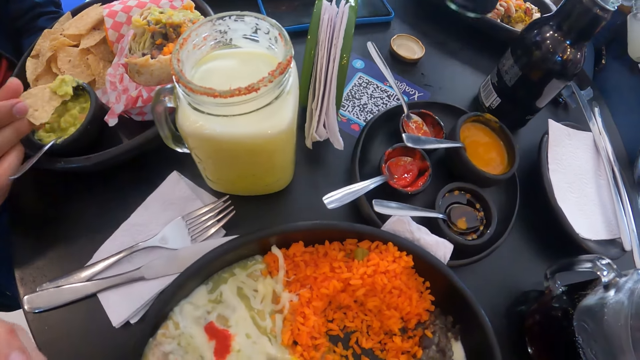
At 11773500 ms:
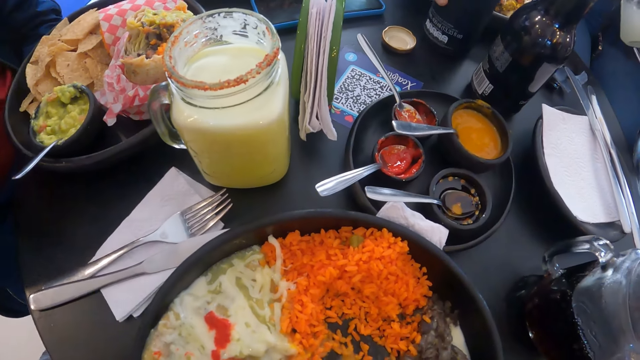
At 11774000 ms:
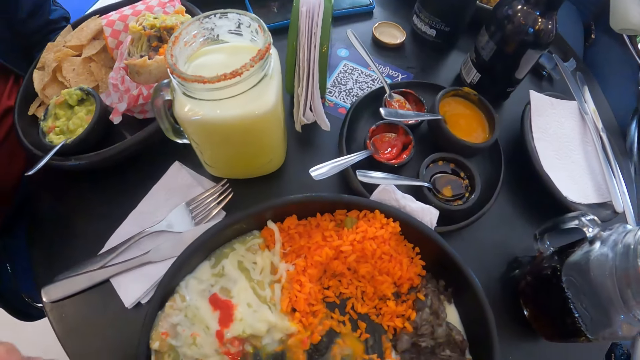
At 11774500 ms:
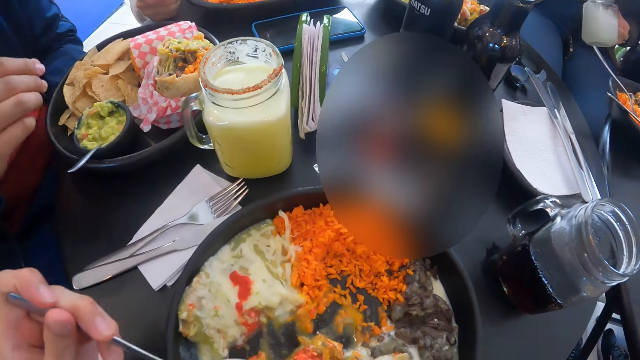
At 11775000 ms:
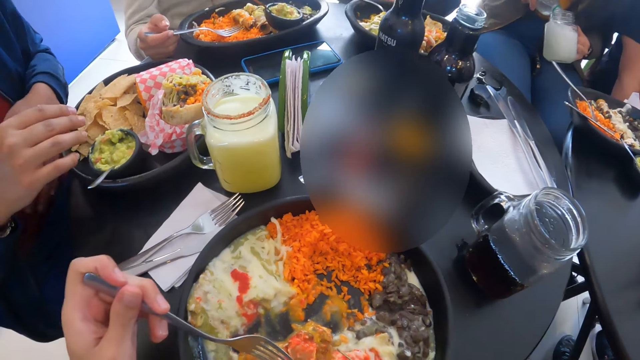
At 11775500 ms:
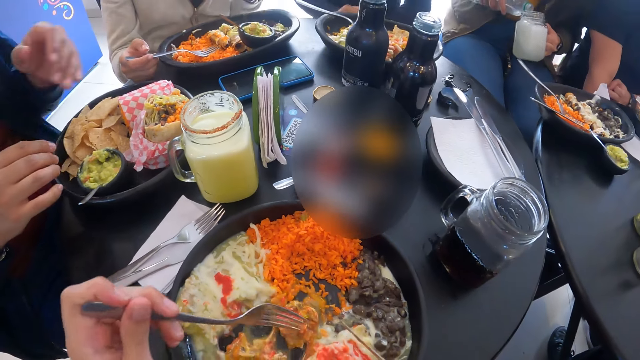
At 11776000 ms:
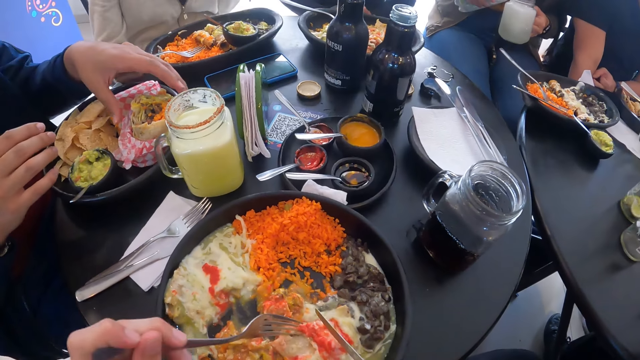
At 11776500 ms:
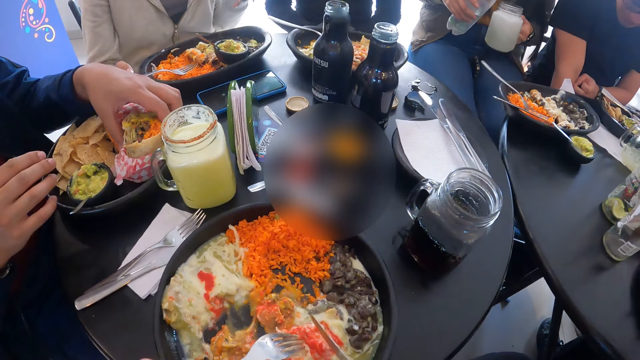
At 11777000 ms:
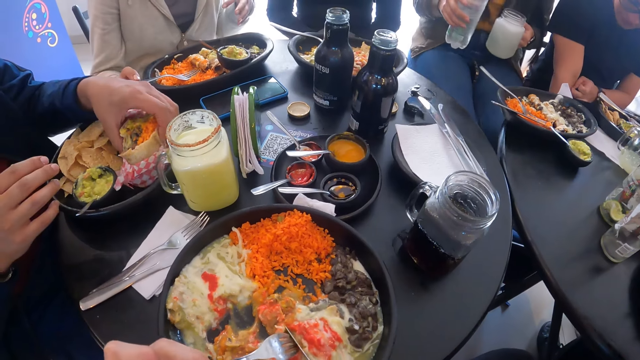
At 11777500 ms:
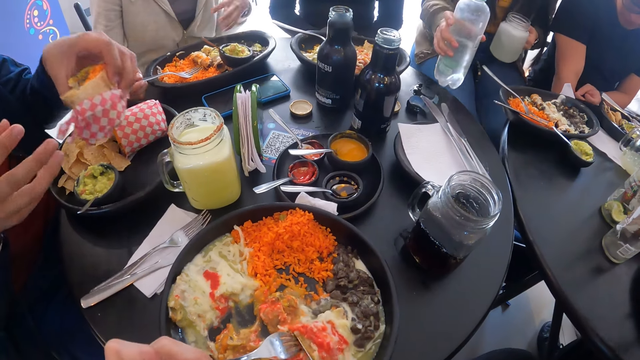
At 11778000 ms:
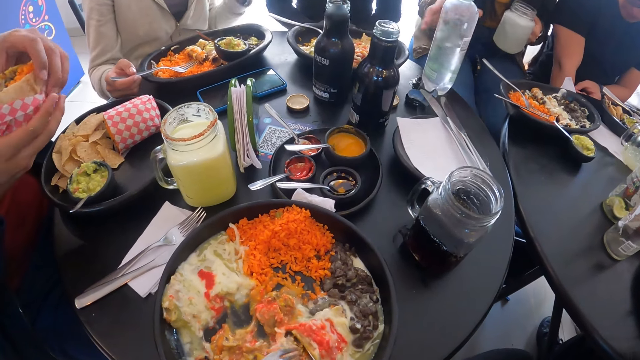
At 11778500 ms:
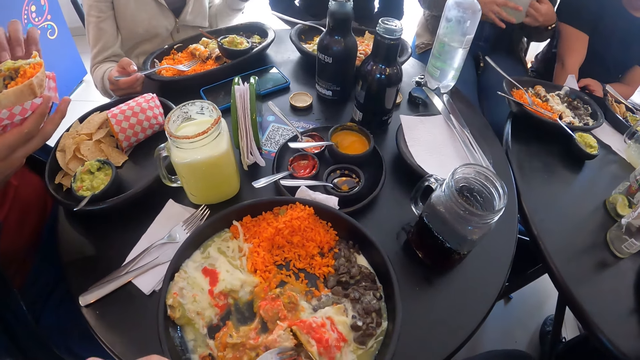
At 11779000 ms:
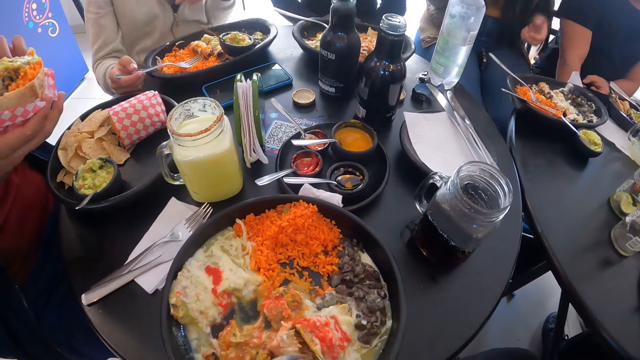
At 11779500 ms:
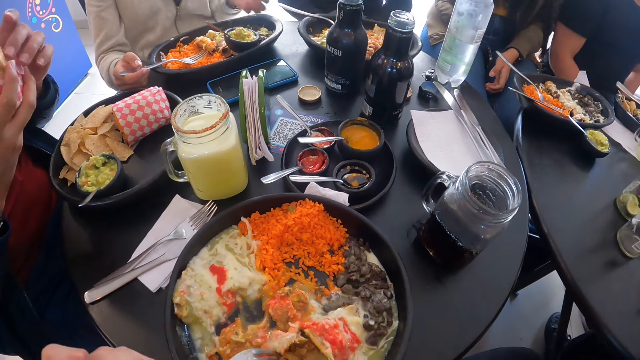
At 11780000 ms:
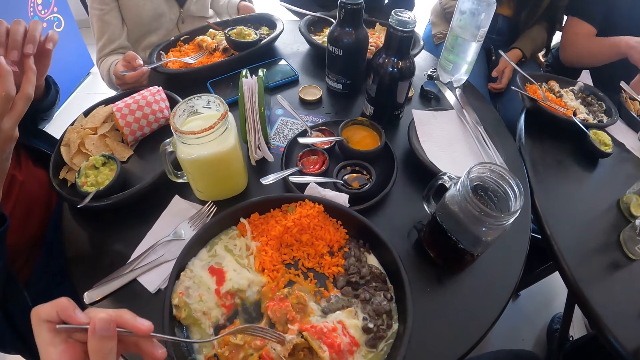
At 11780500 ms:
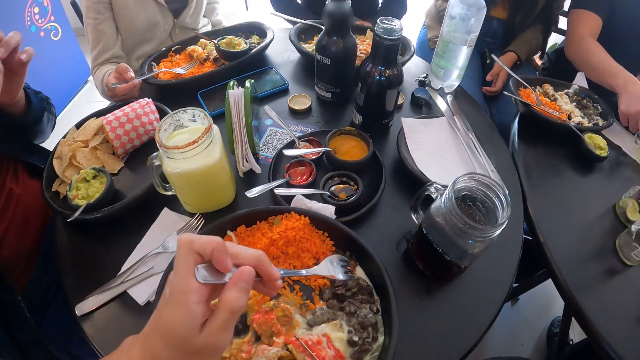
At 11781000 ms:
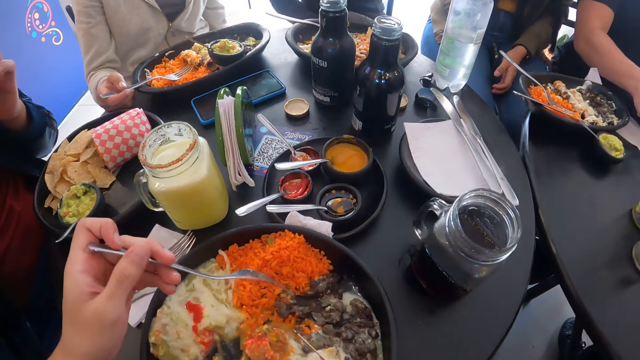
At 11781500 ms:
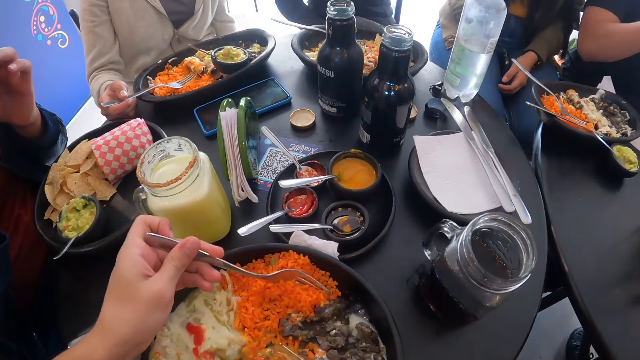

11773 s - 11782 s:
A woman places the black bottle on the table with her right hand. The camera wearer eats food with a fork. He moves the salad on the plate with the fork in his left hand. Another woman places the fork on the plate on the table with her right hand. A man picks the sandwich wrap on the table with the resignation letter and dips the chip in the bowl of guacamole with his right hand. The camera wearer cuts the salad on the plate with the fork and knife in both hands. The second woman converses with a group of people. A third woman places the plastic bottle on the table with her right hand. The man passes the sandwich wrap to his right hand with his left hand and peels the paper on the sandwich wrap with his left hand. The man holds food in his hands. The third woman holds the cup with both hands. The man eats the sandwich wrap in both hands. He peels the paper on the sandwich wrap with his left hand. He eats the sandwich wrap in both hands. The camera wearer scoops the rice and beans on the plate with the fork and knife in both hands.

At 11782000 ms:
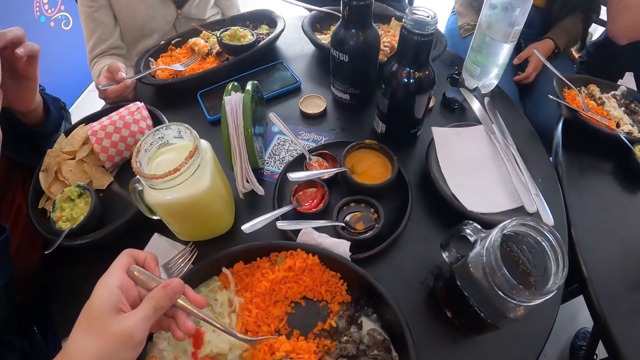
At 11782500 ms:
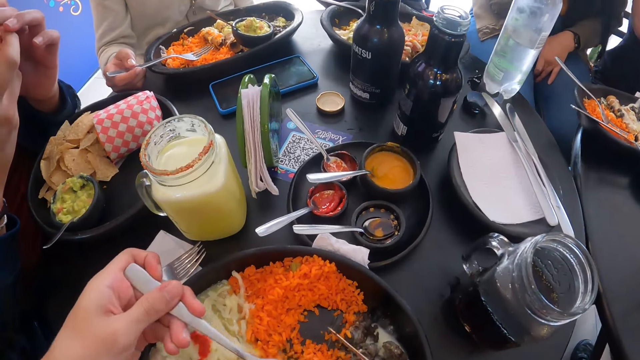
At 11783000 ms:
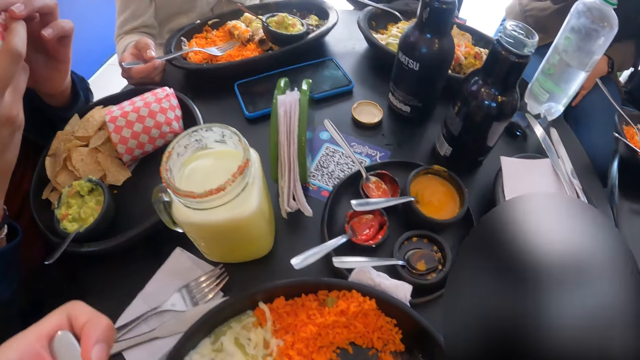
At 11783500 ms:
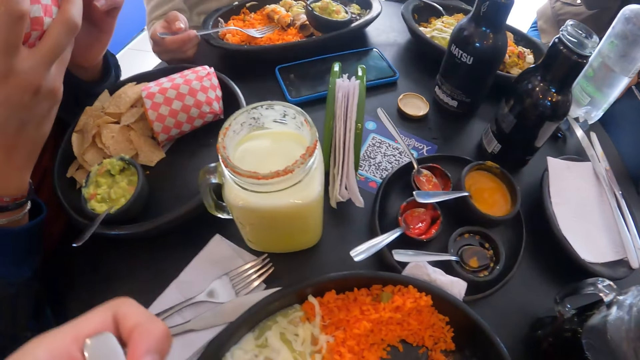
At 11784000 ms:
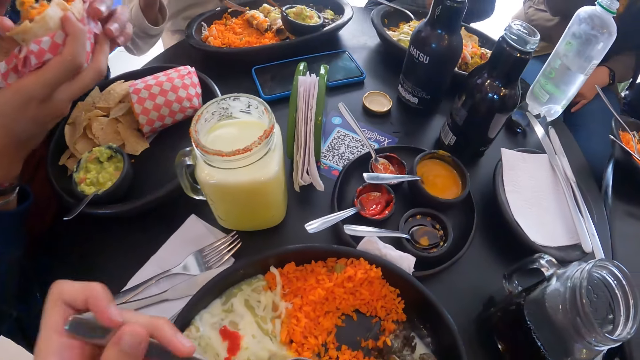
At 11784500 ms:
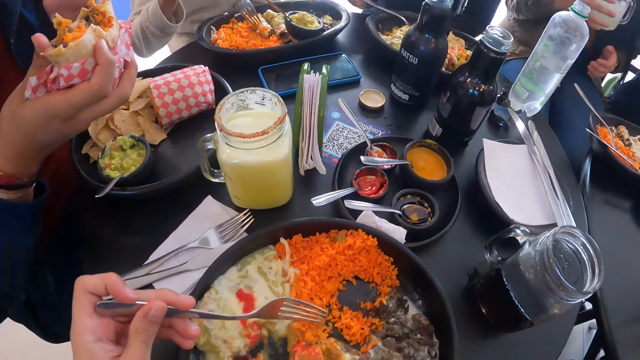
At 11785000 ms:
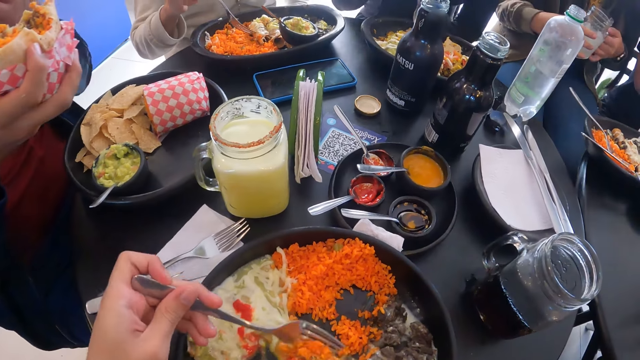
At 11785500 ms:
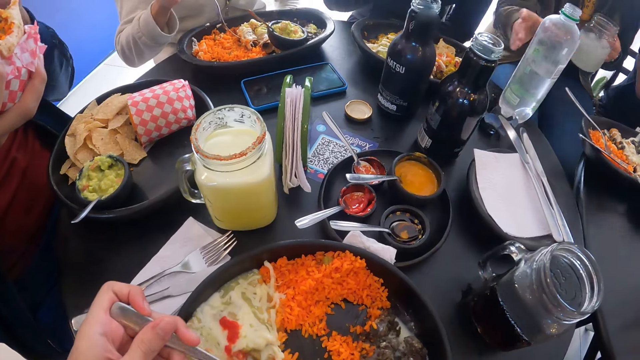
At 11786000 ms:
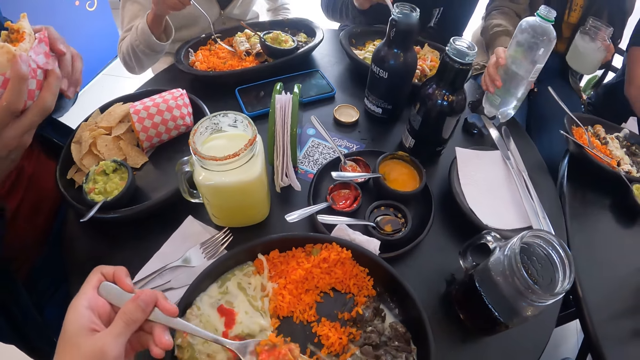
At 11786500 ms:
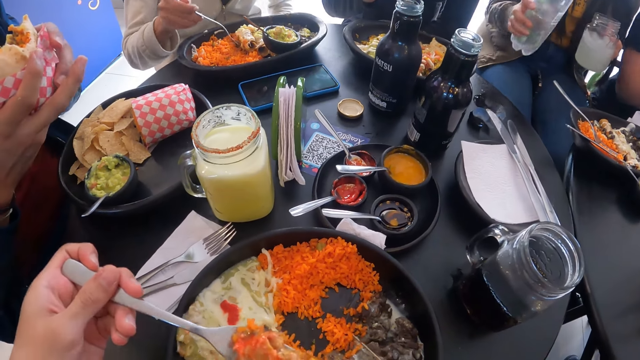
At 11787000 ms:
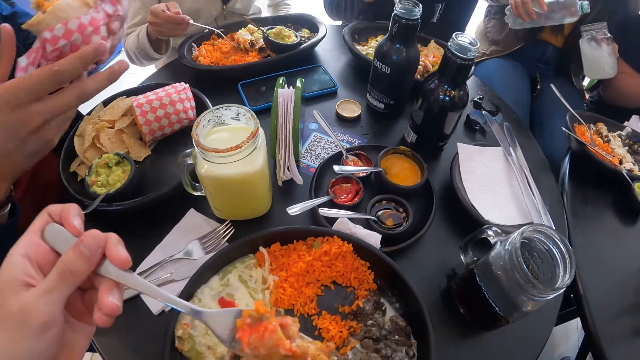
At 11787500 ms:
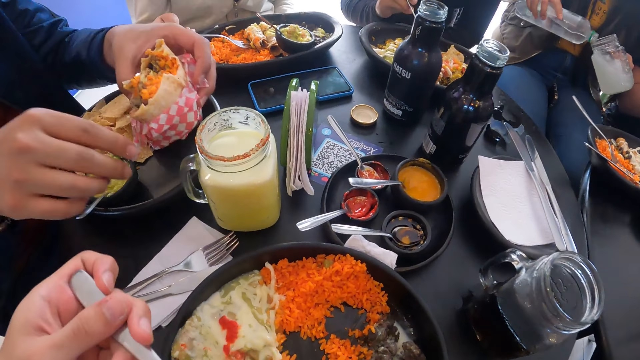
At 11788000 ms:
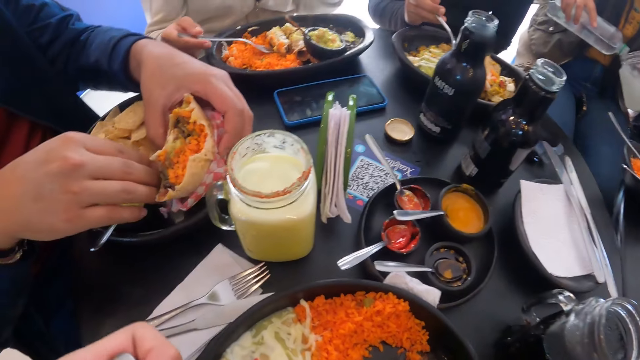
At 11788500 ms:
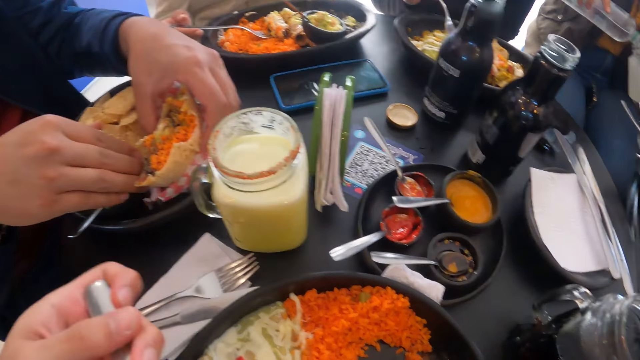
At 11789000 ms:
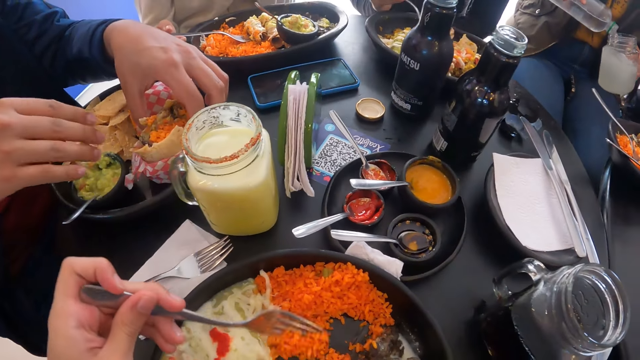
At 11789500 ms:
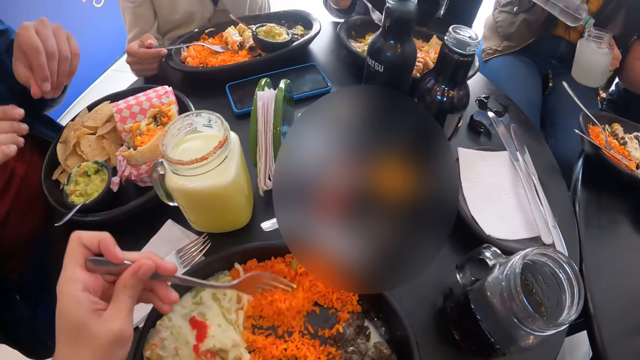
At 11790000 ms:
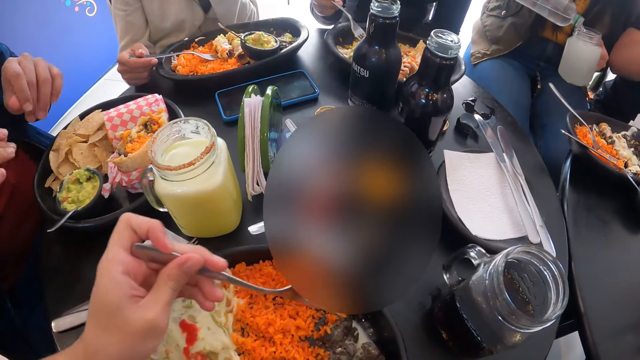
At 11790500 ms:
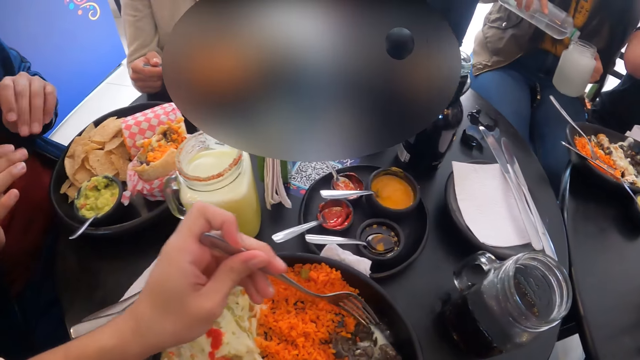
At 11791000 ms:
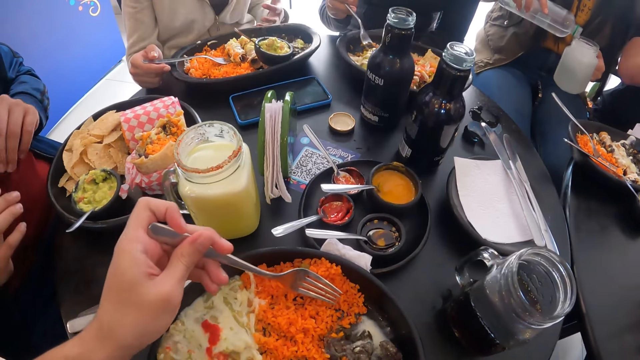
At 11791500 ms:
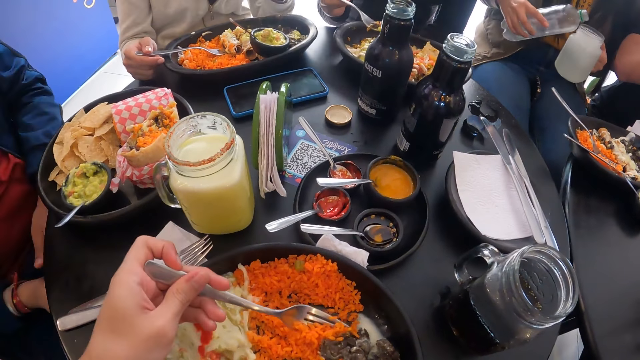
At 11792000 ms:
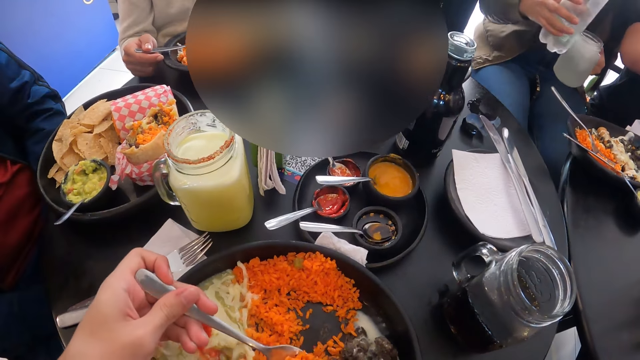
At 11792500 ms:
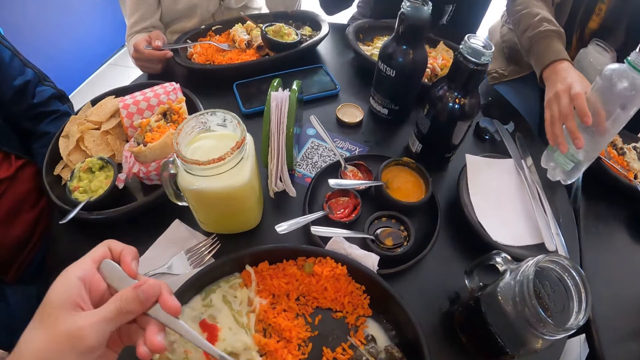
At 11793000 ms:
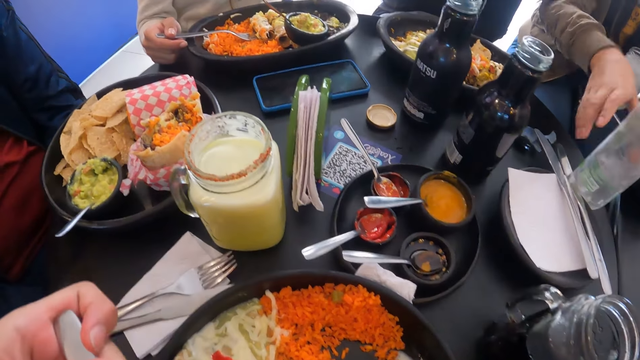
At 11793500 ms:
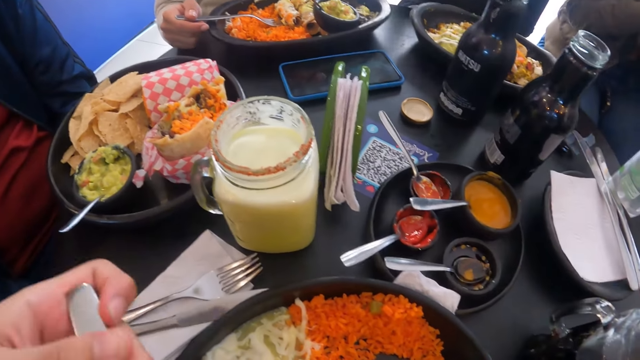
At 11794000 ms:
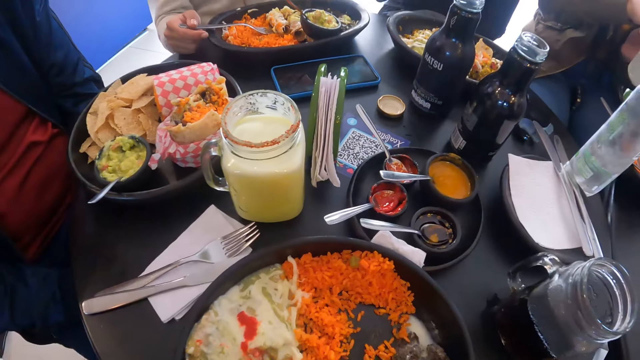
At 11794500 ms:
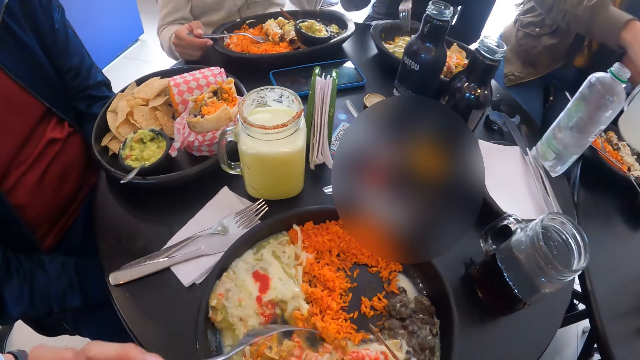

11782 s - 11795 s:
The camera wearer eats the rice and beans with the fork in his left hand. A man holds the sandwich wrap with his right hand. A woman picks the fork from the plate on the table with her right hand. Another woman moves the bread roll on the plate with the fork in her right hand. The camera wearer scoops the rice and beans on the plate with the fork and knife in both hands. The first woman moves food on the plate with the fork in her right hand. A third woman picks the plastic bottle from the table with her right hand. The man places the sandwich wrap on the plate on the table with both hands. The third woman pours water in the cup from the plastic bottle in her right hand. The camera wearer eats the rice and beans with the fork in his left hand. The first woman scoops rice and vegetable on the plate with the fork in her right hand. The second woman places the fork on the plate with her right hand. The camera wearer scoops the rice and beans on the plate with the fork and knife in both hands. The third woman places the plastic bottle on the table with her right hand. The camera wearer eats the rice and beans with the fork in his left hand.
